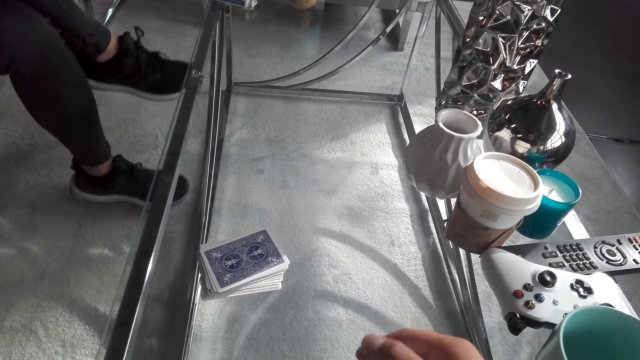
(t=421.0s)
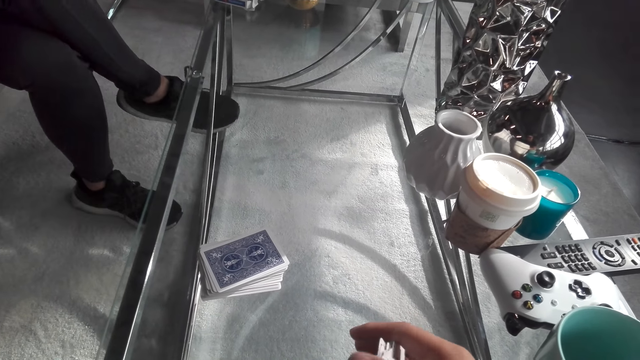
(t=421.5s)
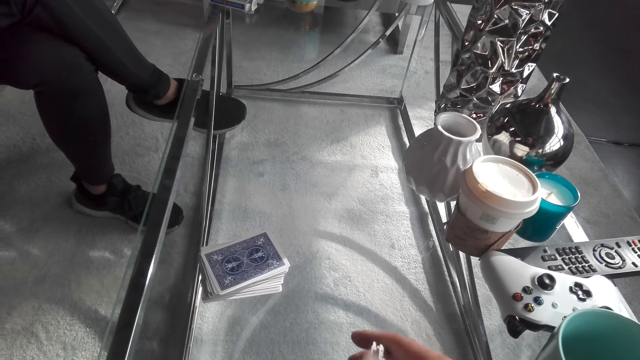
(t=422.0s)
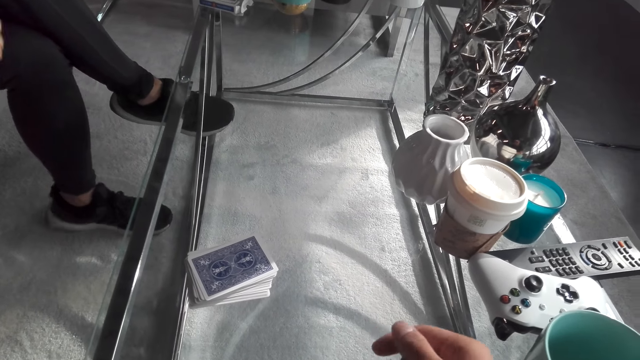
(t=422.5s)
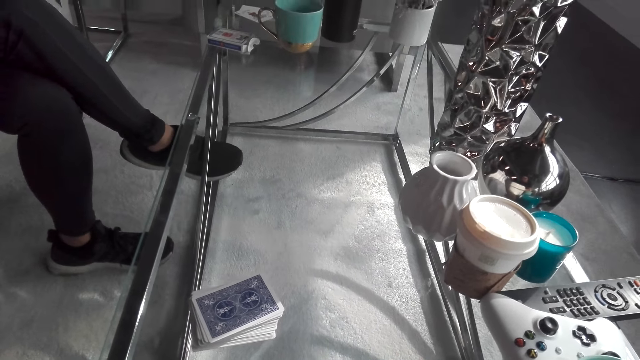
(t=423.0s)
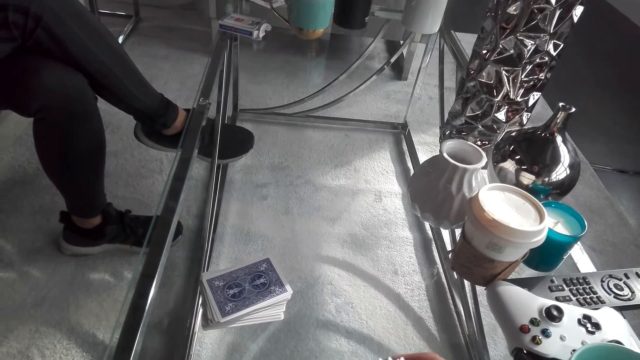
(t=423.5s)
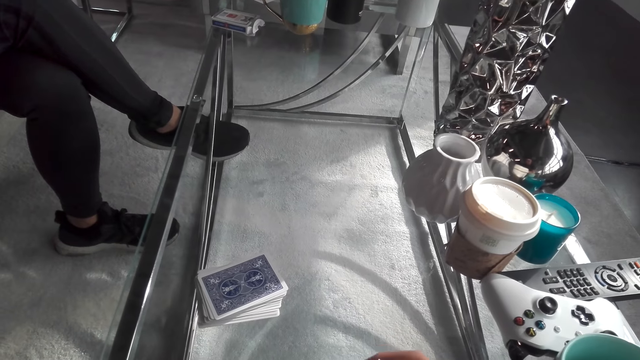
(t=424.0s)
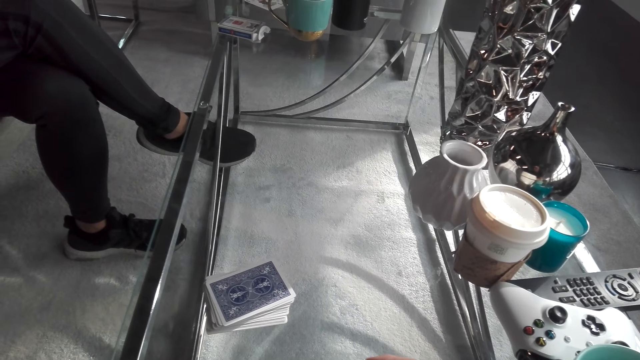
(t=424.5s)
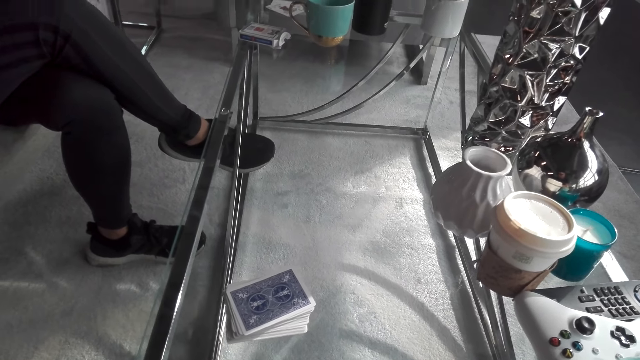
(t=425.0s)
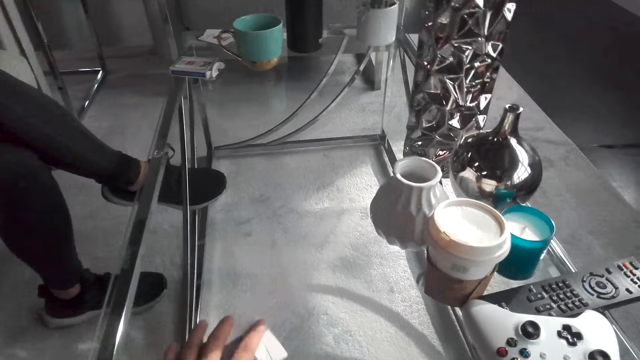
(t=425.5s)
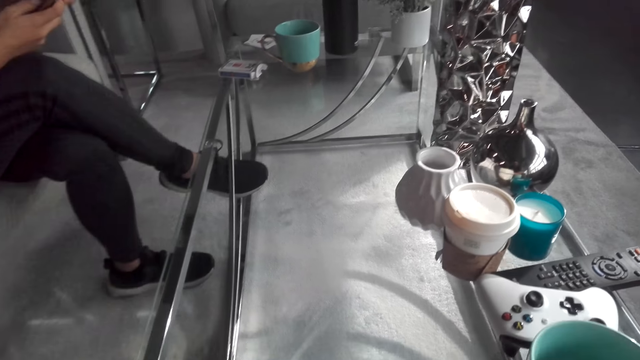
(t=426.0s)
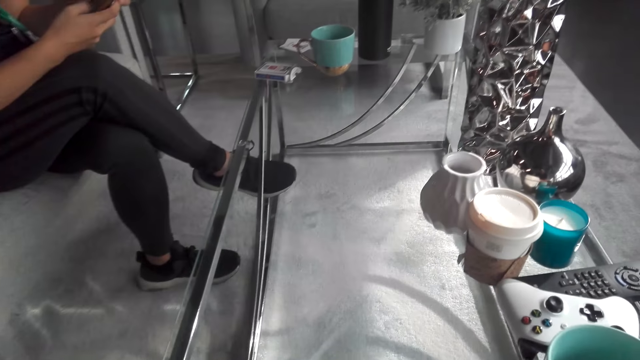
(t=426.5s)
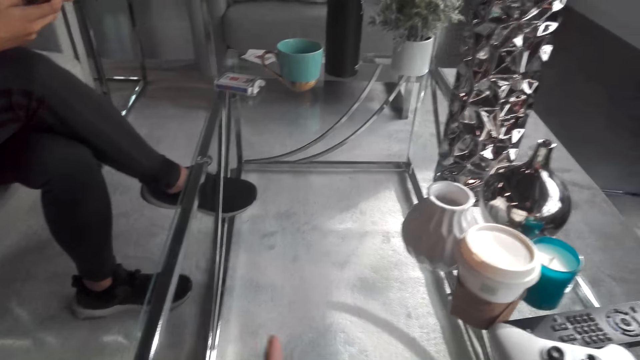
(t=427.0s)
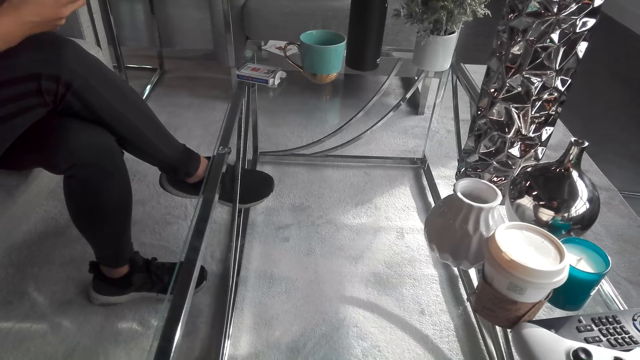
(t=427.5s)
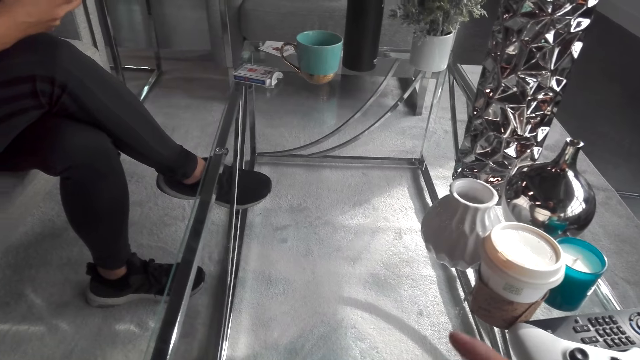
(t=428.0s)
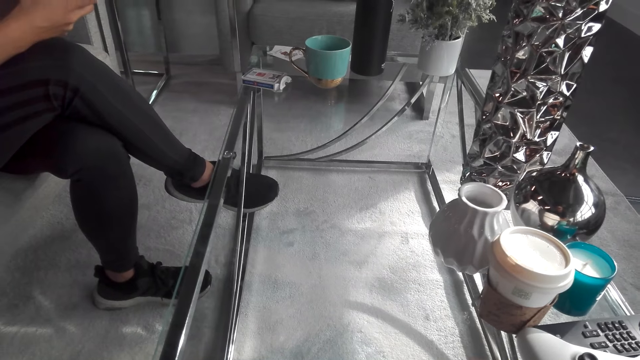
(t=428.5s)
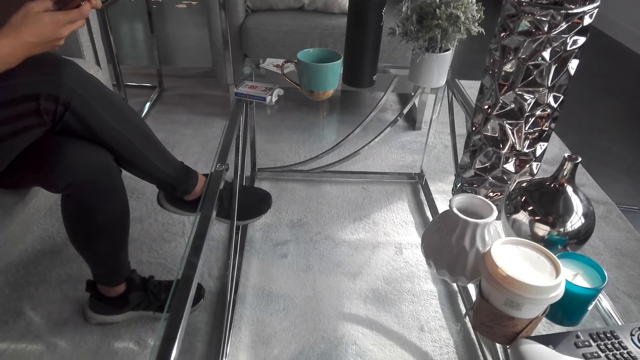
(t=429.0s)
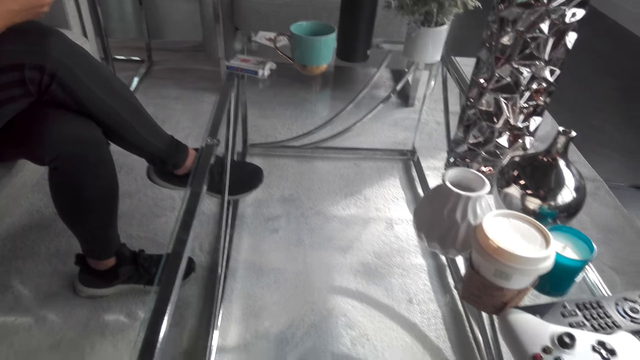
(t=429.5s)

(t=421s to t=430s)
The camera wearer converses with a woman. They hold playing cards. They pick up the cards on the table.

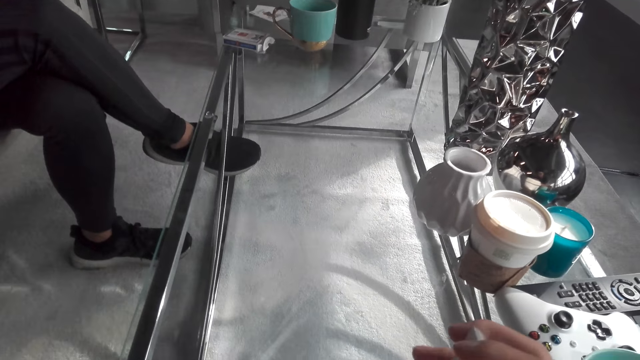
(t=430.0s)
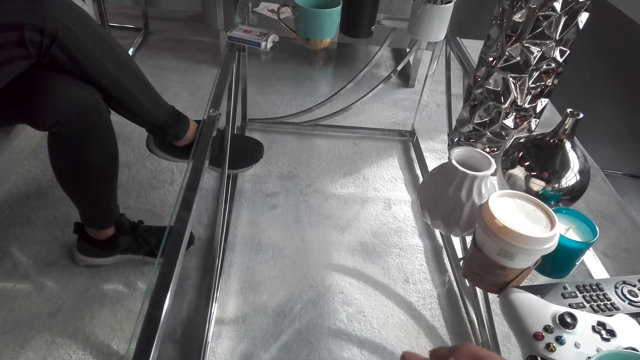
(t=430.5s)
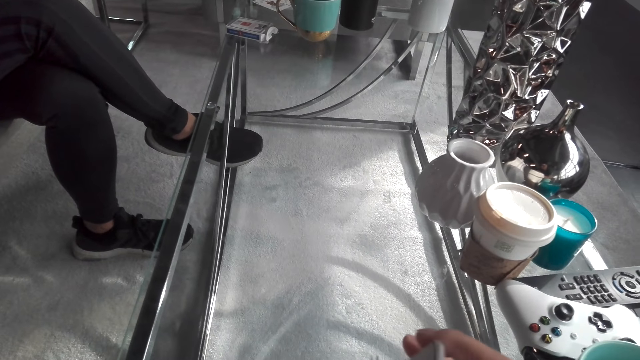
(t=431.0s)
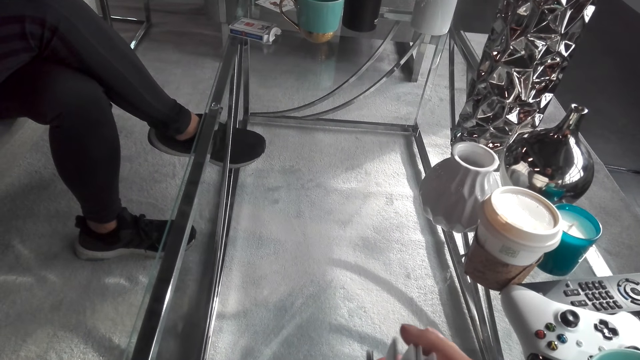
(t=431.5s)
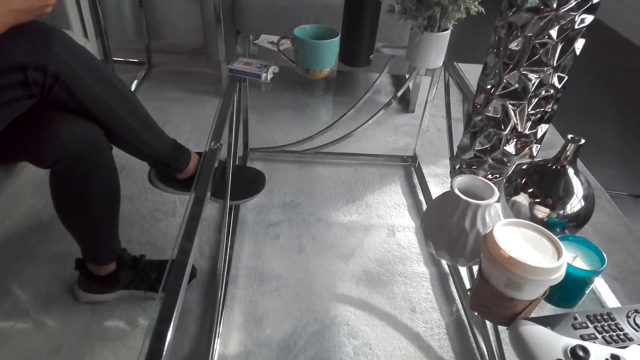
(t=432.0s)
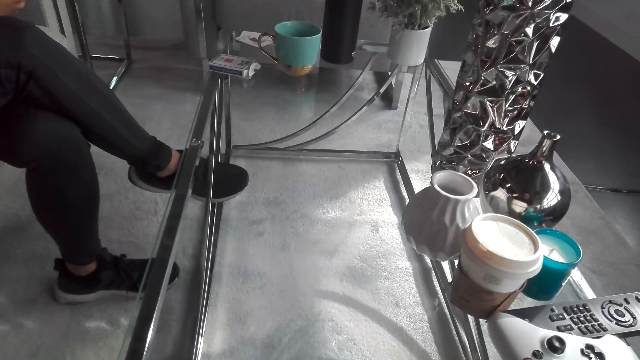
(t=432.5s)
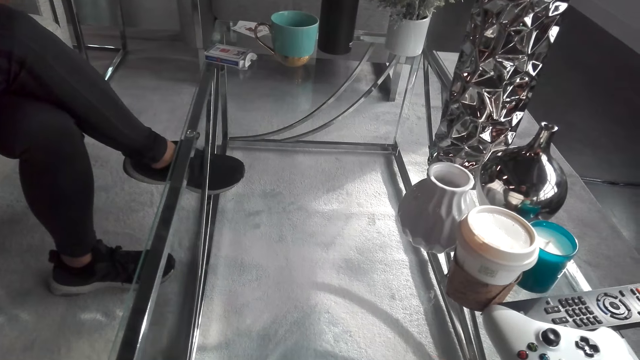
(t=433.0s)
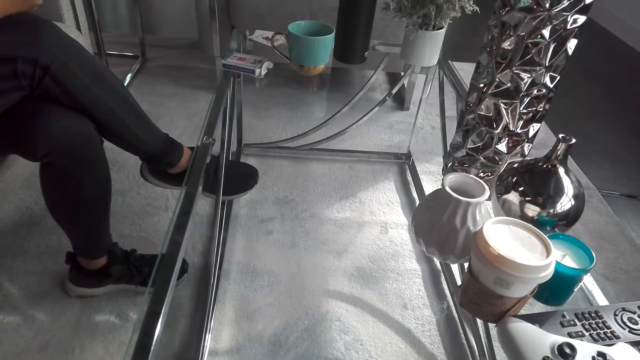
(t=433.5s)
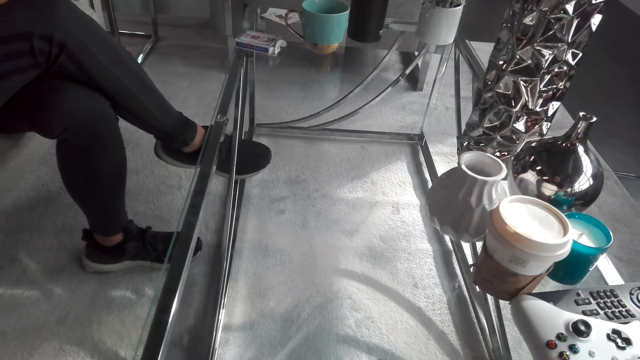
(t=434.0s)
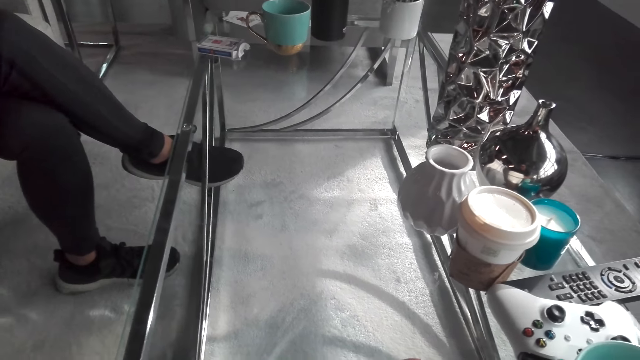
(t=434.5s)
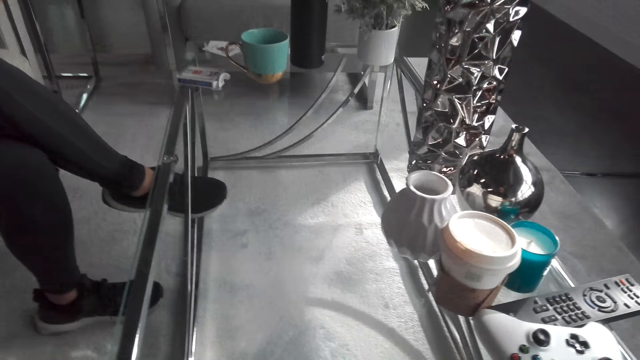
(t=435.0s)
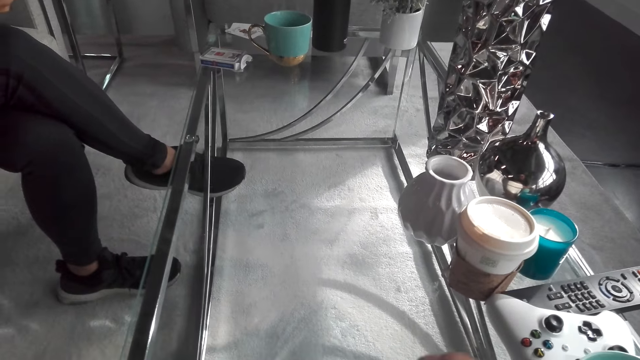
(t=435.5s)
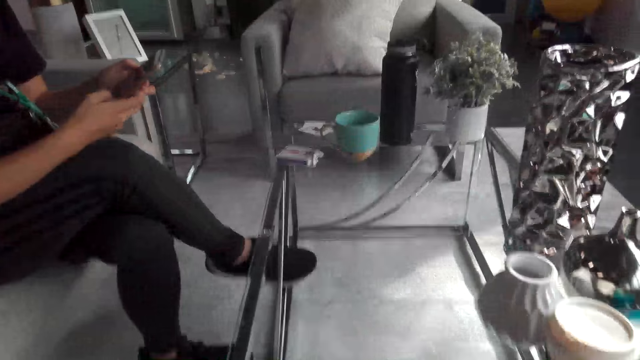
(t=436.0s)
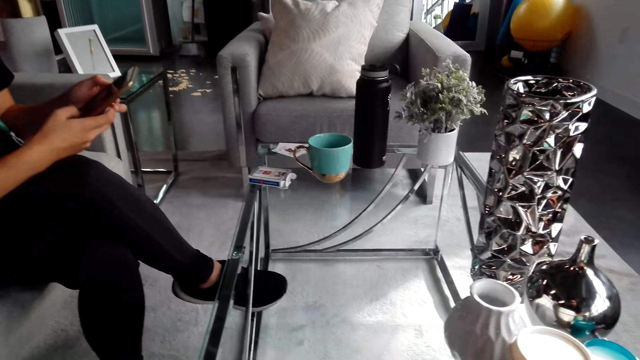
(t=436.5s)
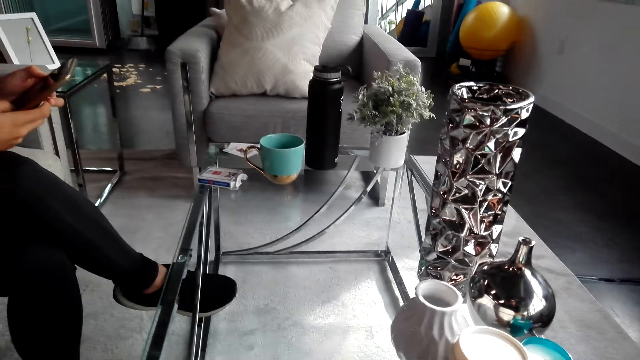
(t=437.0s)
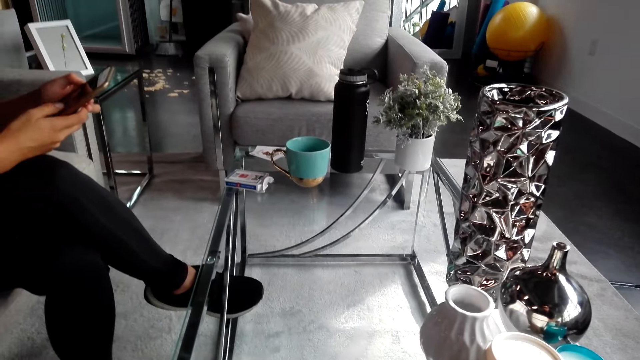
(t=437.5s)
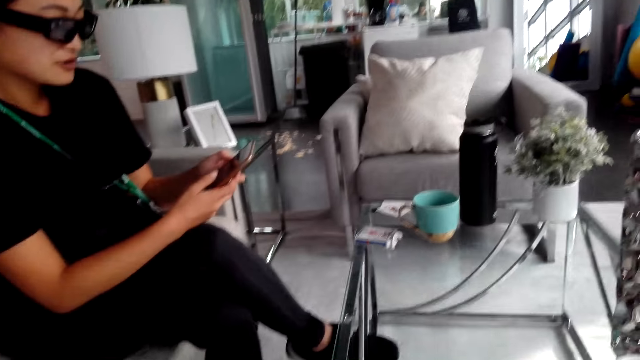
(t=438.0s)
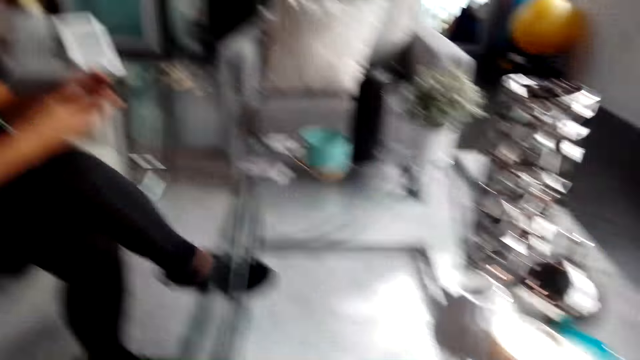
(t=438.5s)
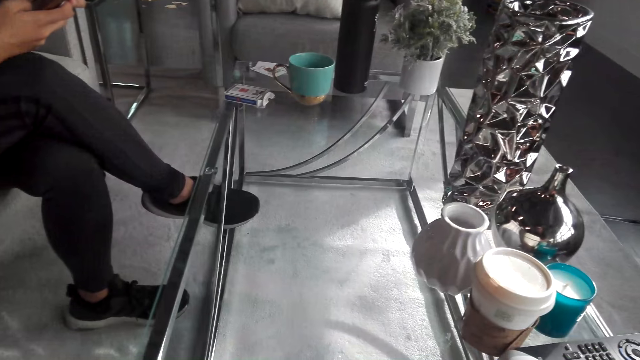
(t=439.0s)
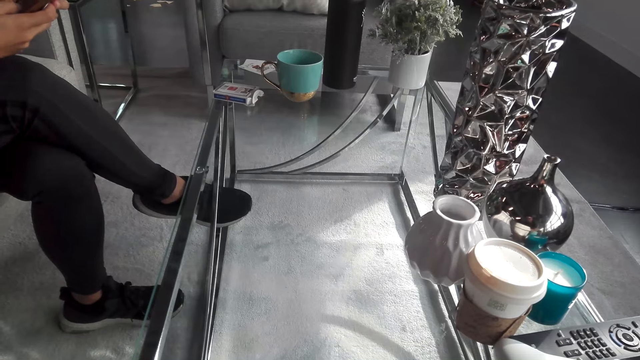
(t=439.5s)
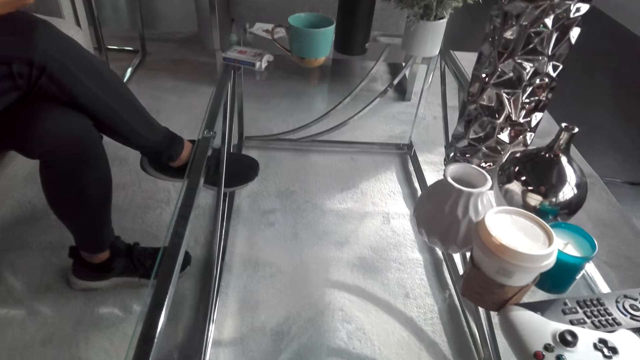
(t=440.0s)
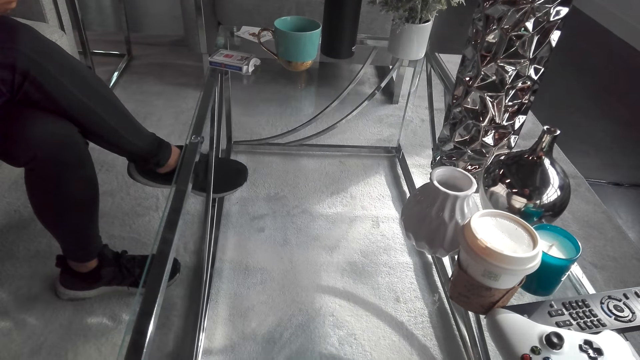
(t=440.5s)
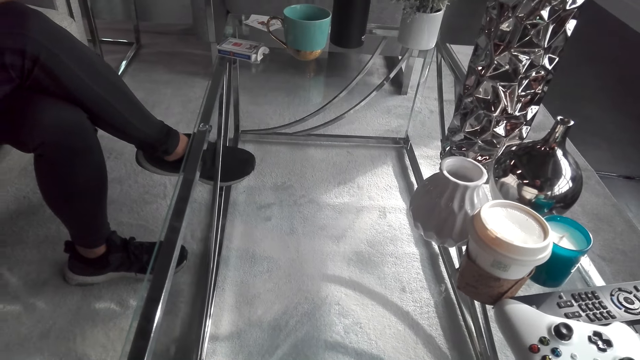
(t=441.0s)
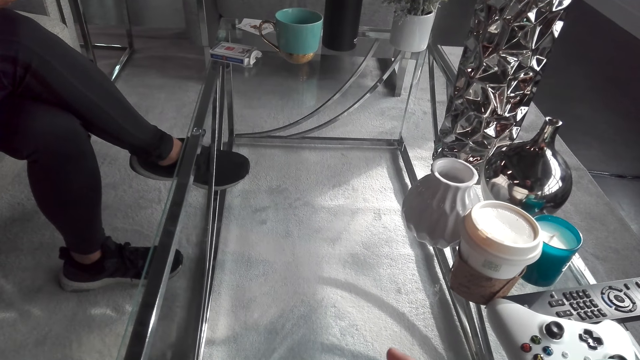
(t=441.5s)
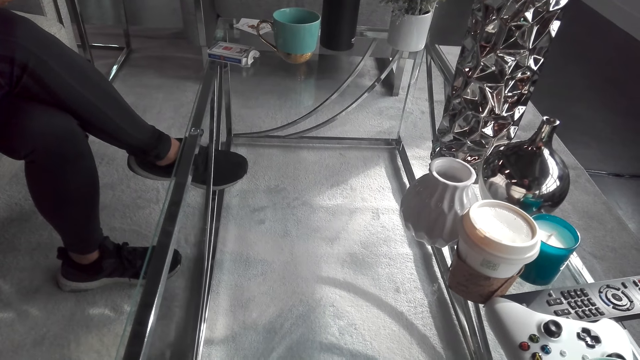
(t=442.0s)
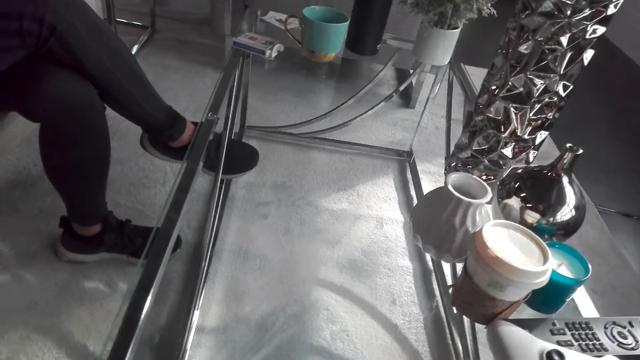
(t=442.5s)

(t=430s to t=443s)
The camera wearer converses with a woman. They turn to the side. The woman holds a phone. The camera wearer converses with the woman. They turn to the side.
